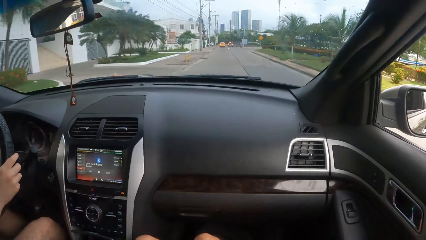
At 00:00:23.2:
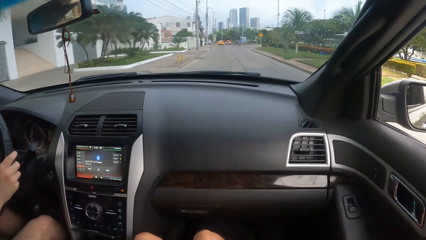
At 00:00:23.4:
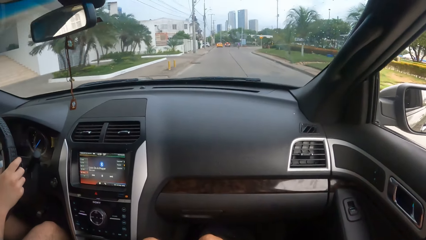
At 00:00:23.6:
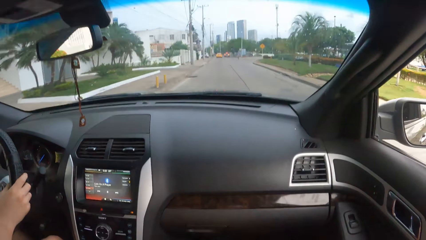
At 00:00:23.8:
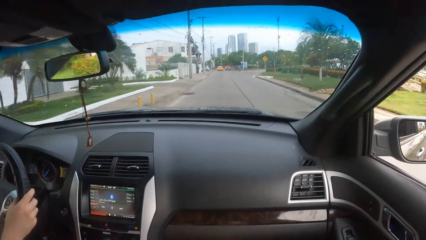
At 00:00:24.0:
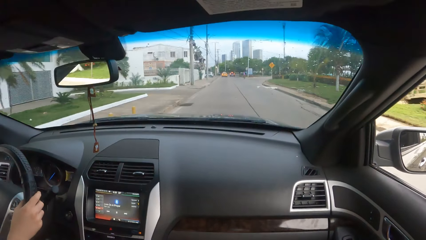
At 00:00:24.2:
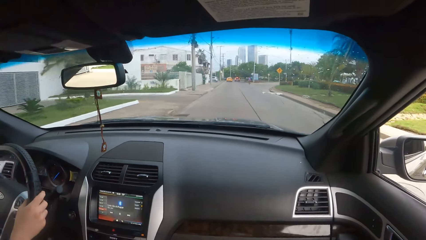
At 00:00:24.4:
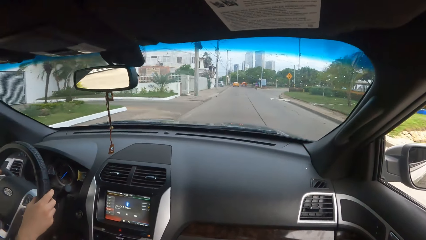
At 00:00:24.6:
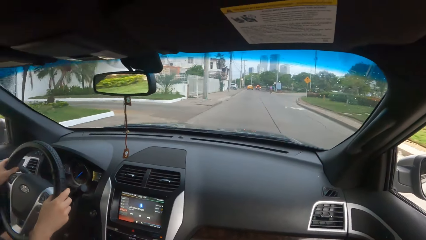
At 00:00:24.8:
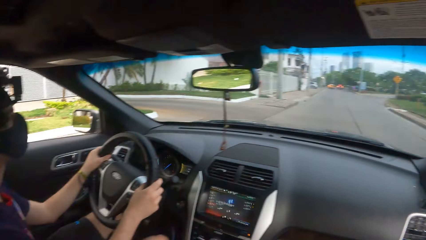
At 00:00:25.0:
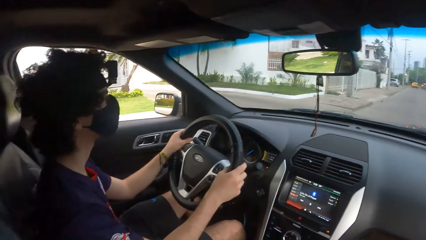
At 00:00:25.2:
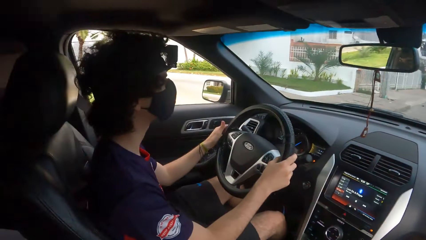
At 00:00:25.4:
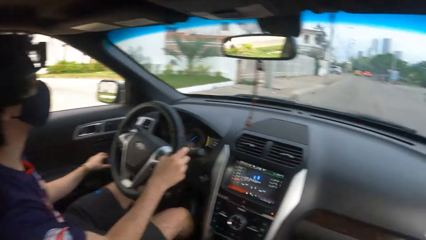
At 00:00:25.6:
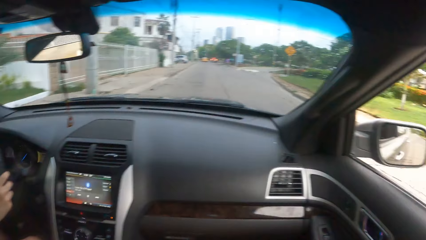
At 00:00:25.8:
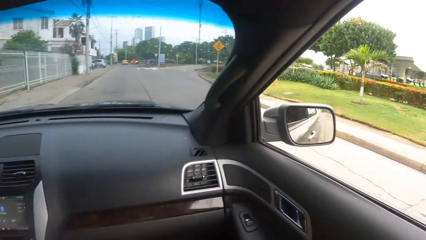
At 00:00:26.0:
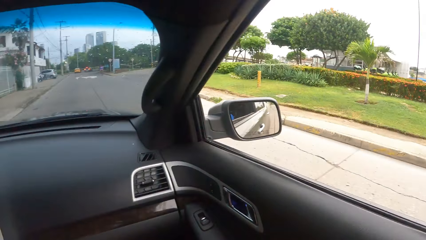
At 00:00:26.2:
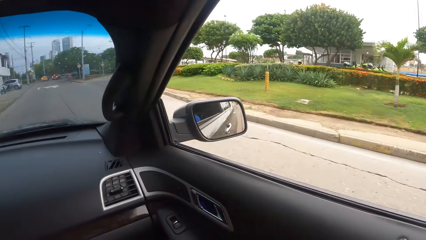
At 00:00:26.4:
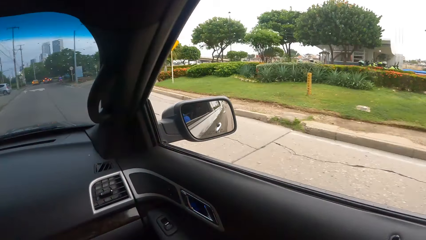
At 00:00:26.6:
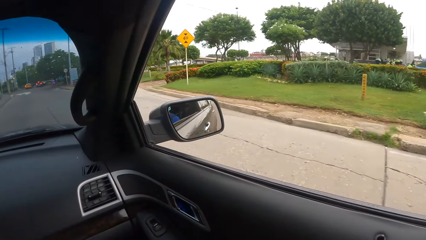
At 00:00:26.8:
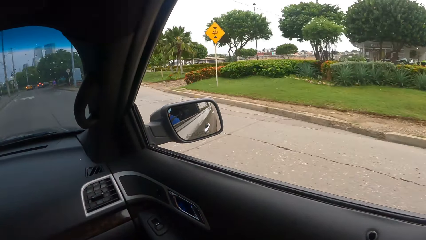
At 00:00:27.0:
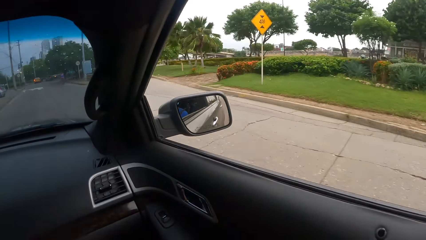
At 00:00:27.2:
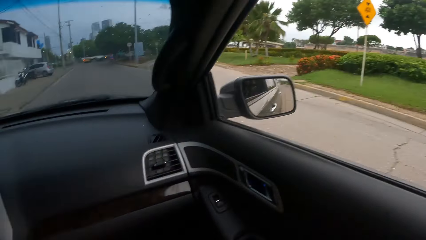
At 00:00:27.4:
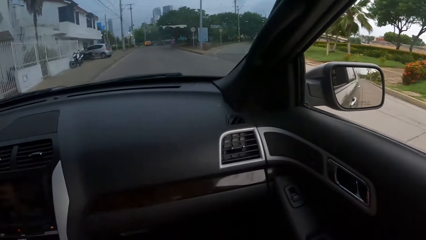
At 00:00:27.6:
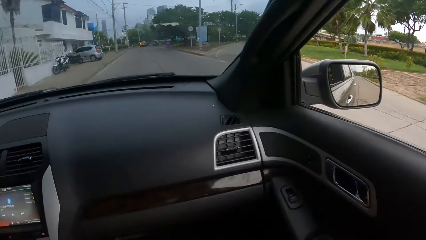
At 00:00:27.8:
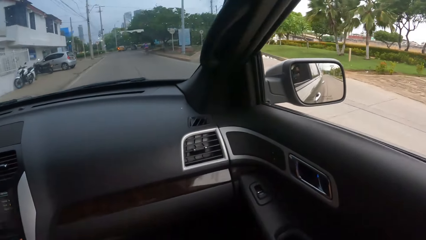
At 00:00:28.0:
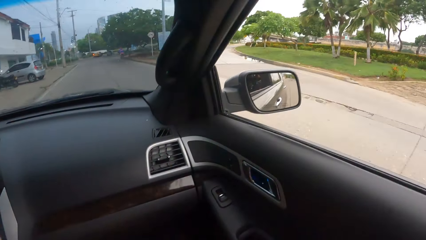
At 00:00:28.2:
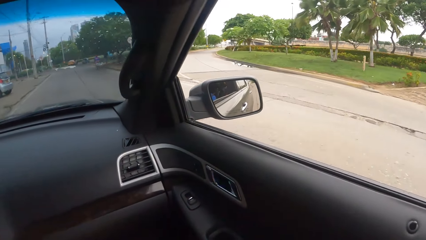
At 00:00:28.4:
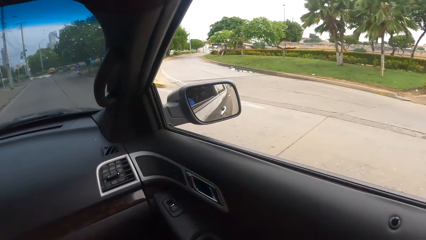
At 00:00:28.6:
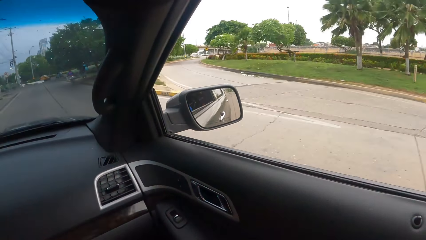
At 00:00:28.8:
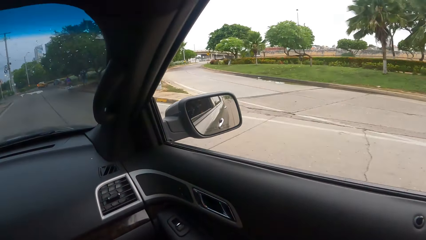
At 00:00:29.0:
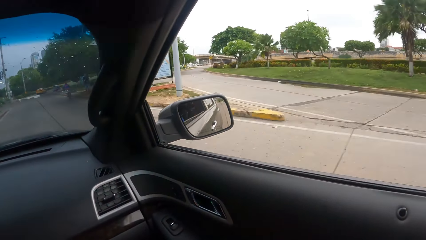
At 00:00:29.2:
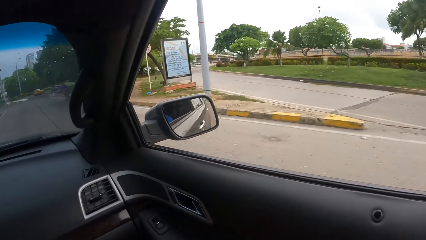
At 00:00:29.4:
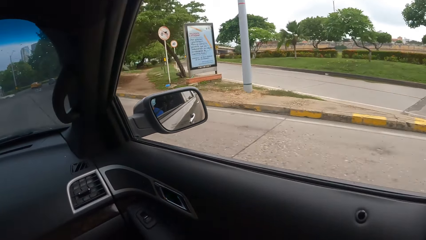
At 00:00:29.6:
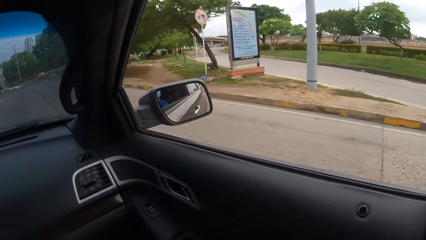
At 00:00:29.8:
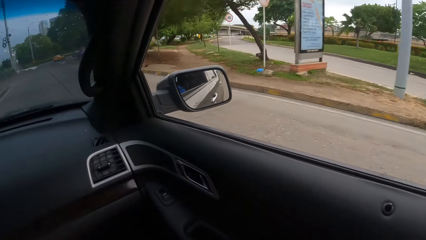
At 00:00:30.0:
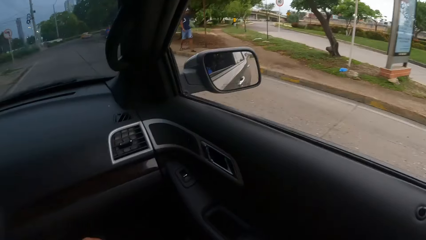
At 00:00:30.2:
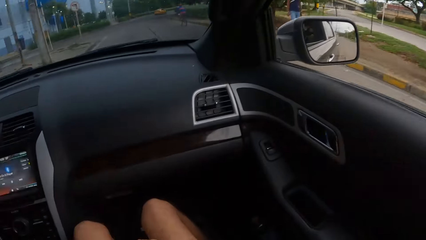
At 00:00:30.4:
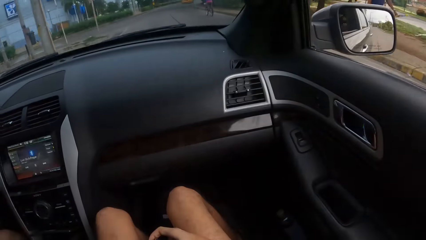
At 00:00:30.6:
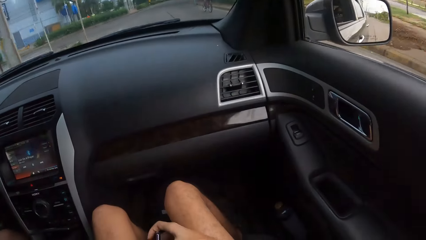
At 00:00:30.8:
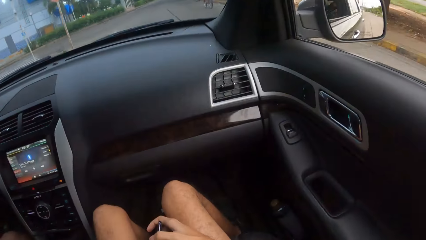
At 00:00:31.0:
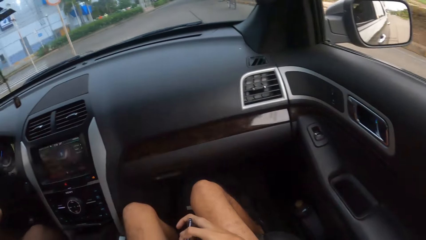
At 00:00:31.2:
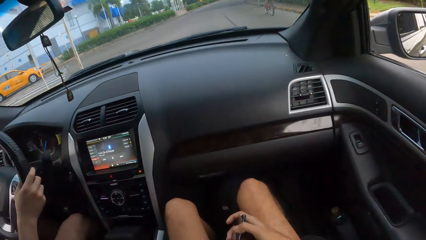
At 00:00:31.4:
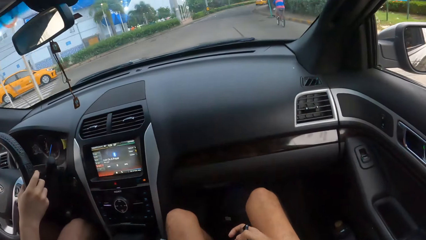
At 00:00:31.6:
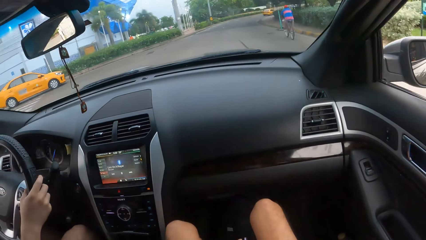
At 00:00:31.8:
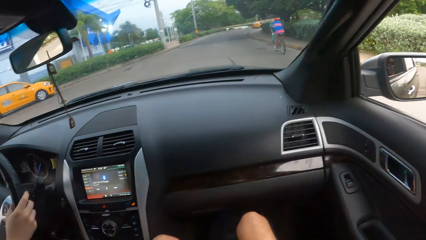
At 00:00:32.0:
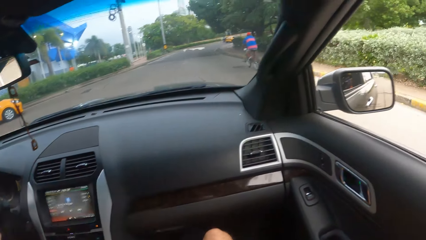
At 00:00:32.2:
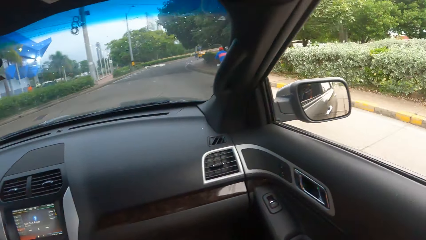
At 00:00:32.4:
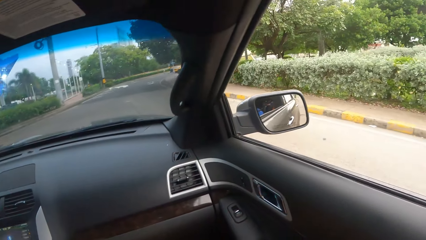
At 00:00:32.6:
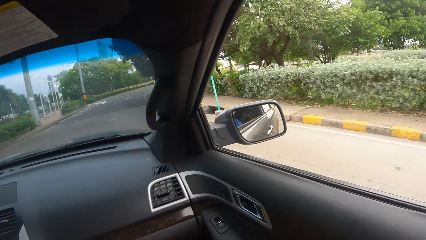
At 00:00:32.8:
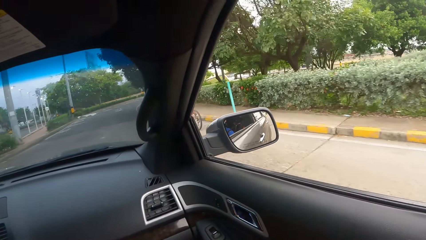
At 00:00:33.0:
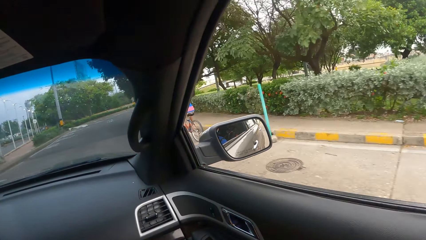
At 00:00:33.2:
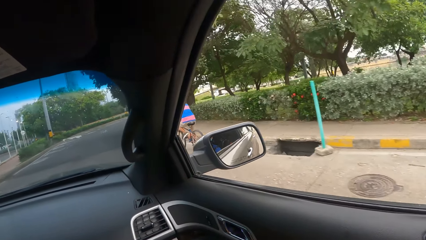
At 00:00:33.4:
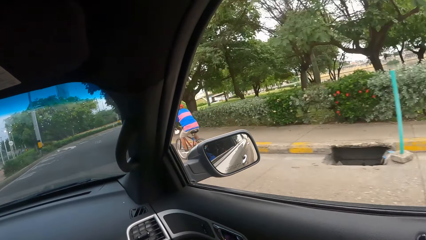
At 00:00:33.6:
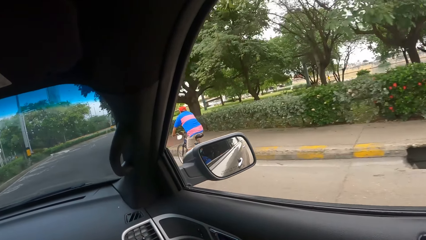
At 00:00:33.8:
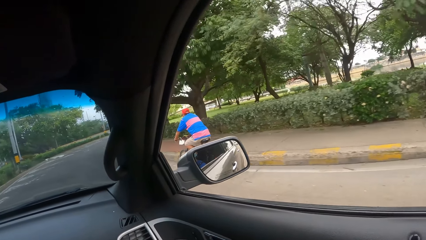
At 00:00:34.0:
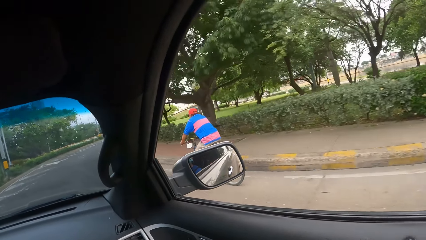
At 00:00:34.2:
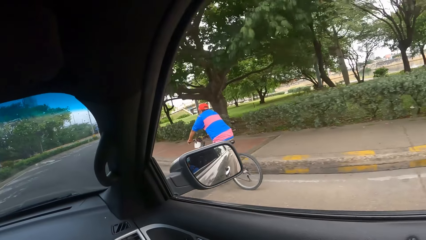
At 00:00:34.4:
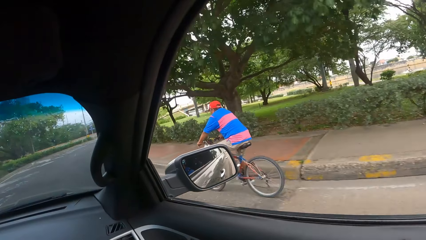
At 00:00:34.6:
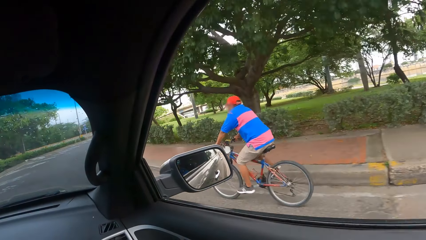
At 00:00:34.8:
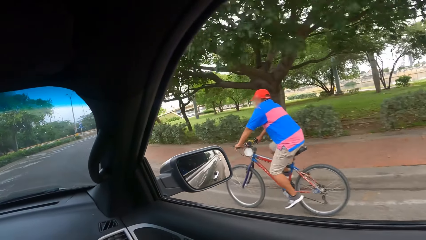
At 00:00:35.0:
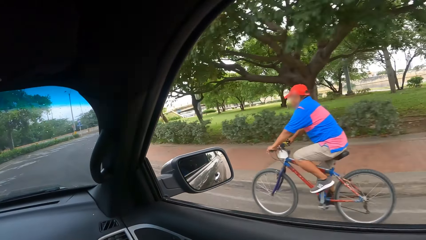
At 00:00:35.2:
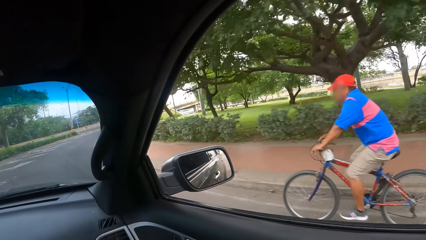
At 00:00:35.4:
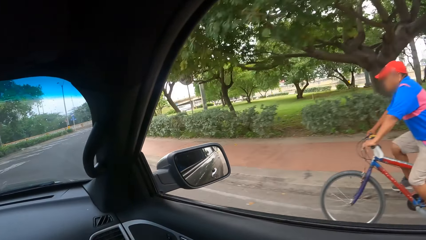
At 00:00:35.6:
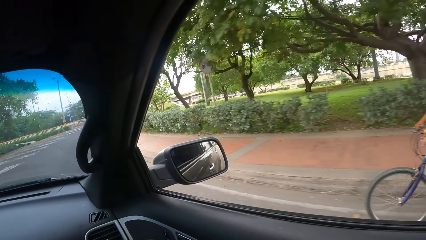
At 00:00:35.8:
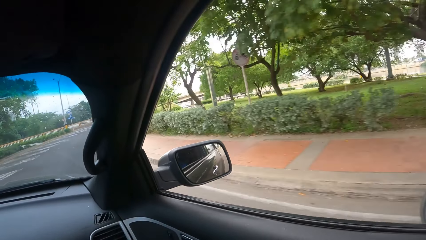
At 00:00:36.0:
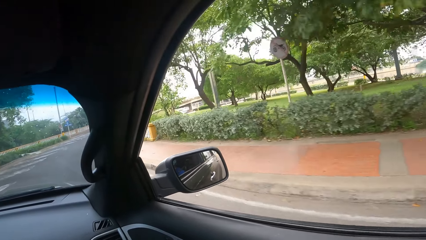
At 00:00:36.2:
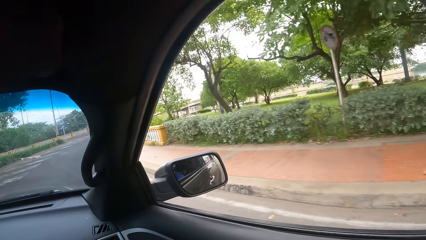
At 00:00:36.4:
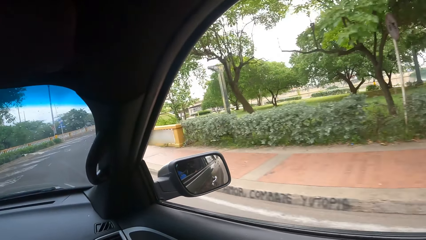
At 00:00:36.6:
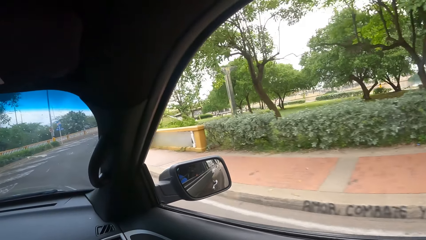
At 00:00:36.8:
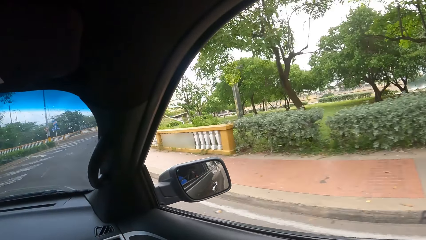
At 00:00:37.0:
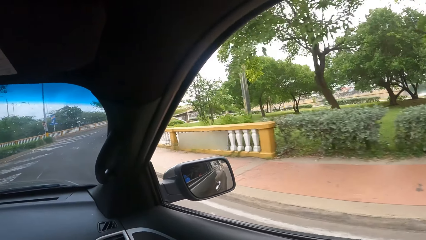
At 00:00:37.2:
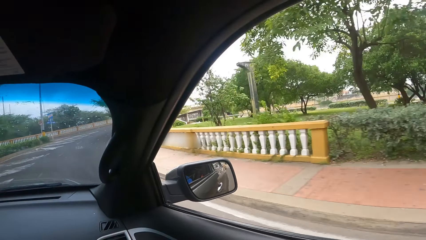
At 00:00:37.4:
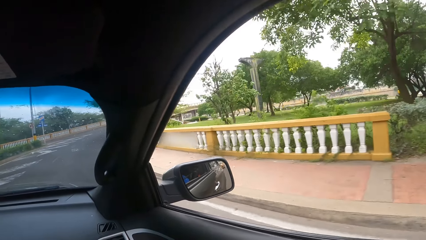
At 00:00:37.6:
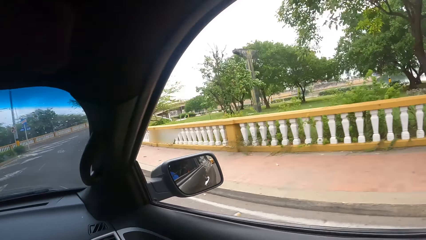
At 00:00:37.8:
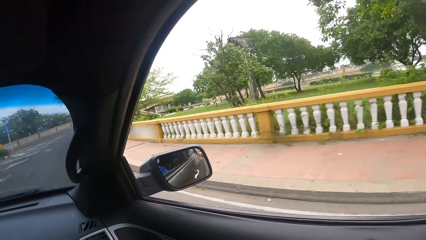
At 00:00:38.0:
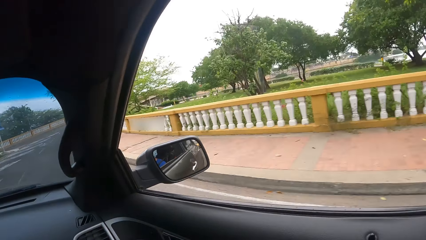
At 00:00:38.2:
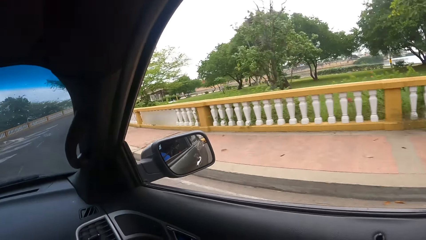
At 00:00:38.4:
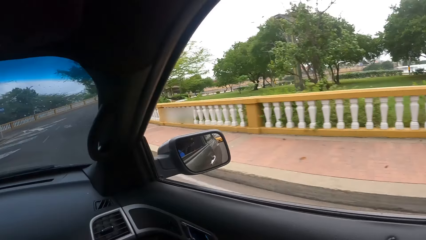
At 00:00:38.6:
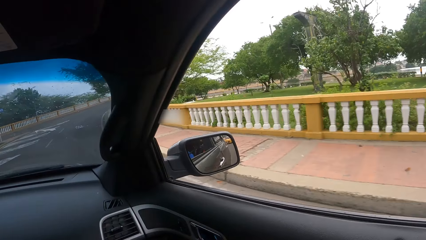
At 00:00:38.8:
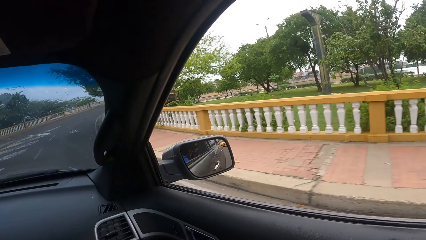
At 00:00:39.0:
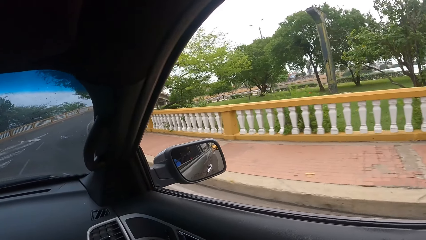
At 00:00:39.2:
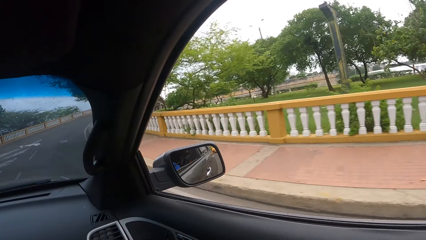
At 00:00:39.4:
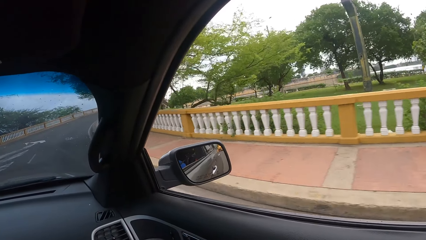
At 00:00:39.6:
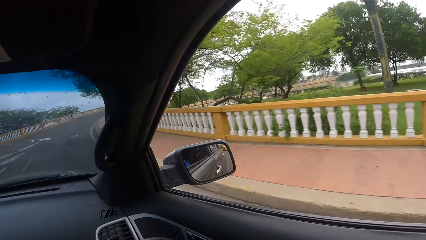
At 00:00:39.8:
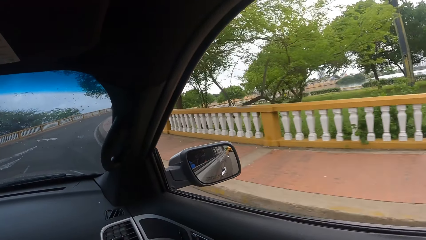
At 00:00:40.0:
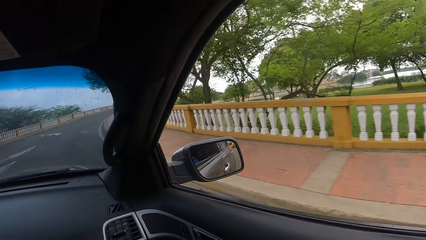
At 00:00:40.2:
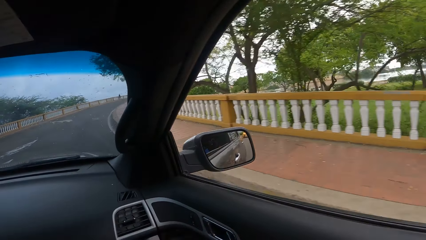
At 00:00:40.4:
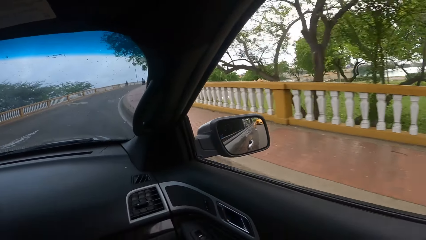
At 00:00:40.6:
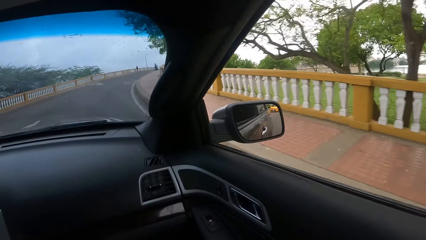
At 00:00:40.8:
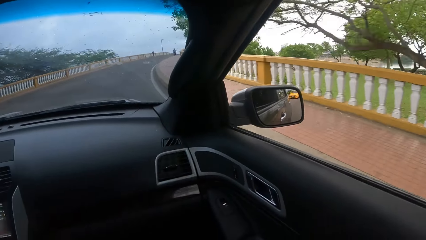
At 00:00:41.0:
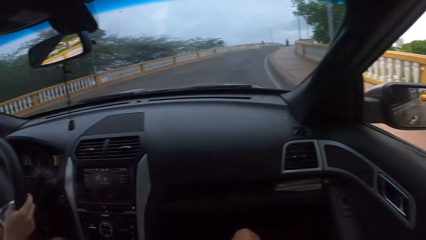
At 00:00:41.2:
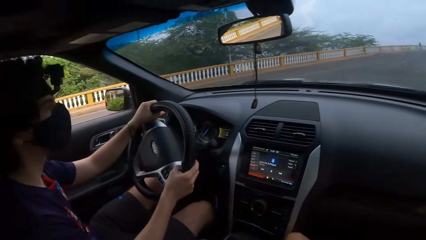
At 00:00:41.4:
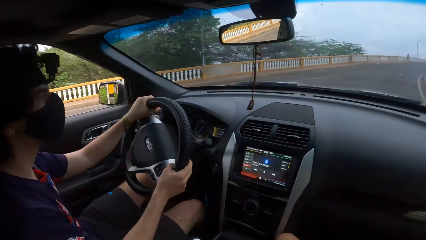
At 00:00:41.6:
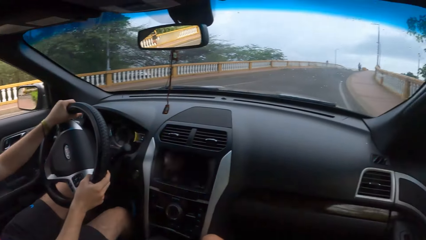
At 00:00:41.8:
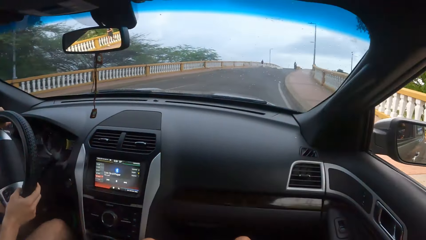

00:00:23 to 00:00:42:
The camera wearer looks at the man. They look around the road.
